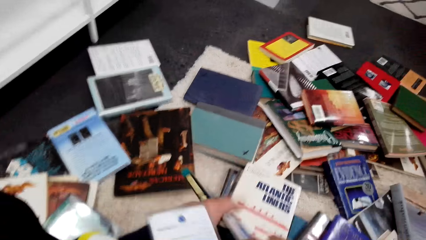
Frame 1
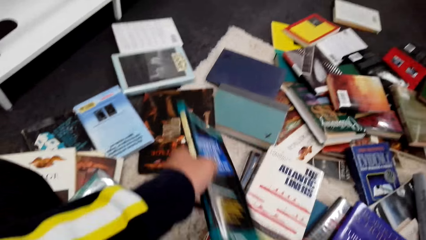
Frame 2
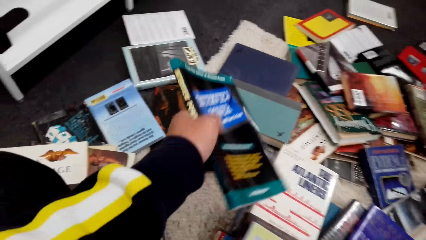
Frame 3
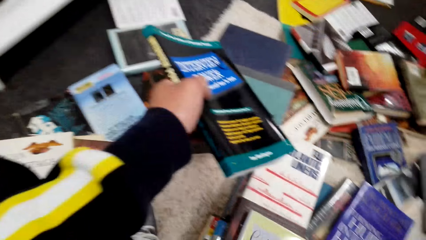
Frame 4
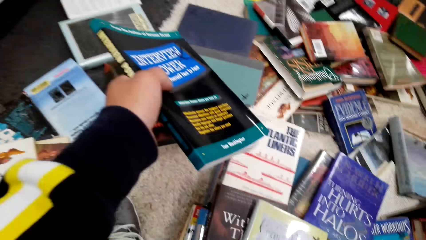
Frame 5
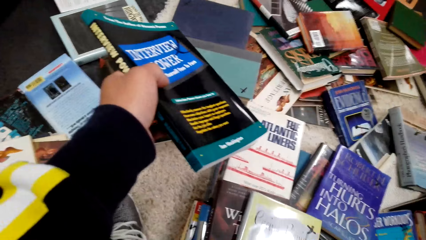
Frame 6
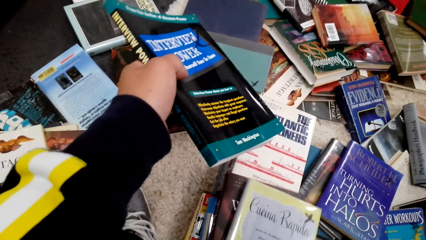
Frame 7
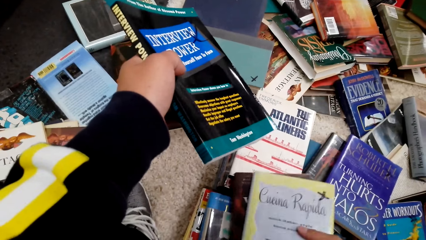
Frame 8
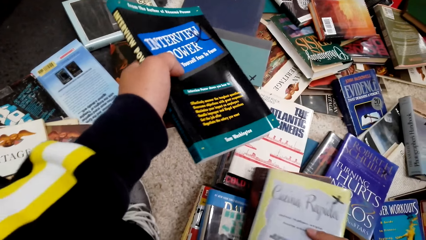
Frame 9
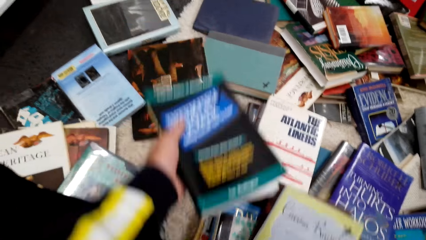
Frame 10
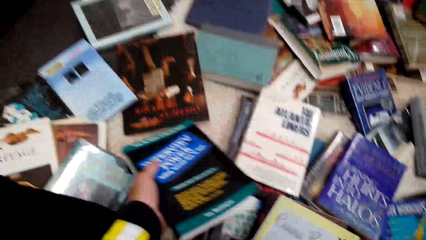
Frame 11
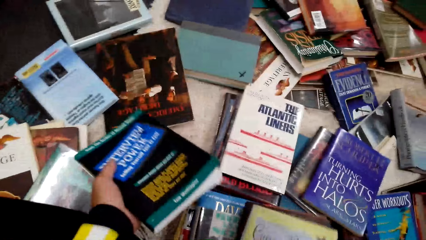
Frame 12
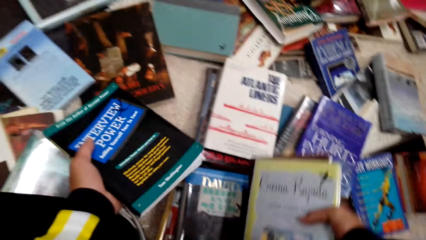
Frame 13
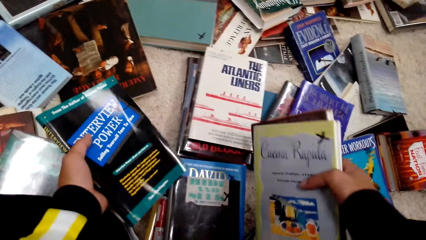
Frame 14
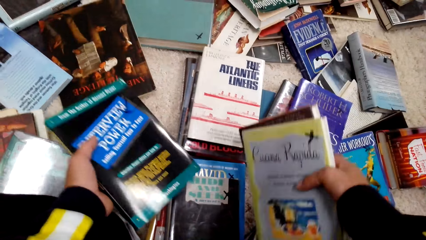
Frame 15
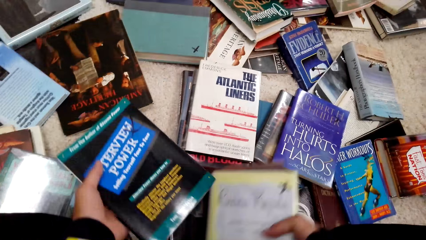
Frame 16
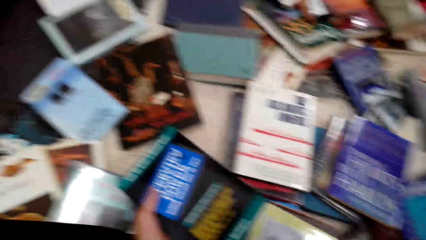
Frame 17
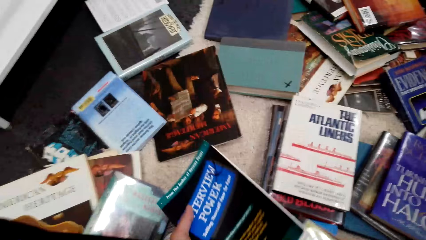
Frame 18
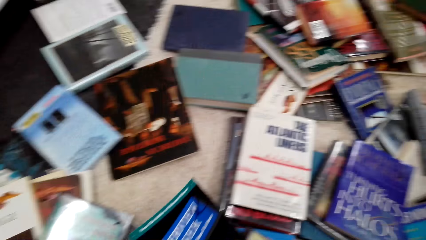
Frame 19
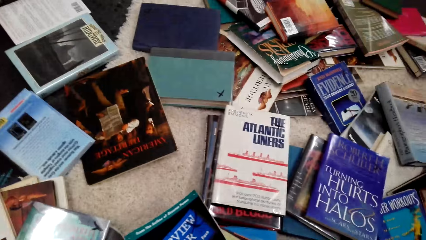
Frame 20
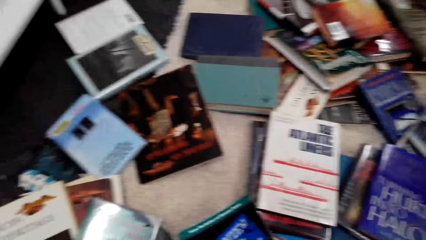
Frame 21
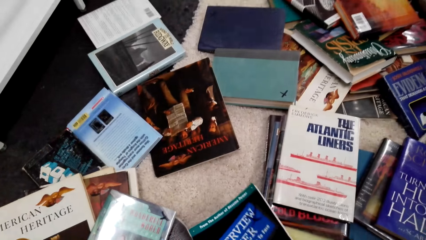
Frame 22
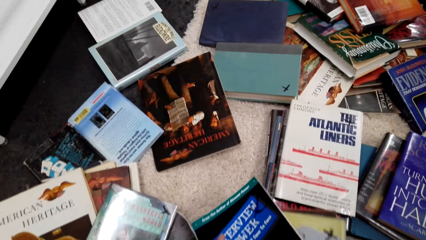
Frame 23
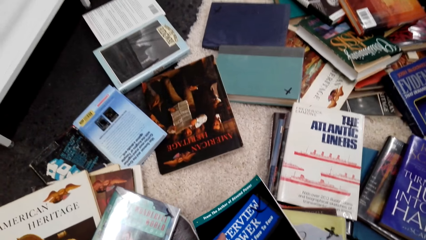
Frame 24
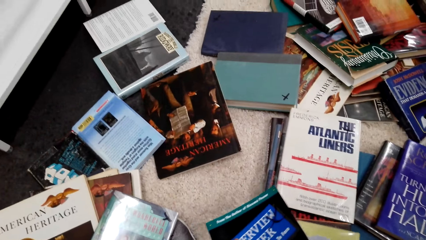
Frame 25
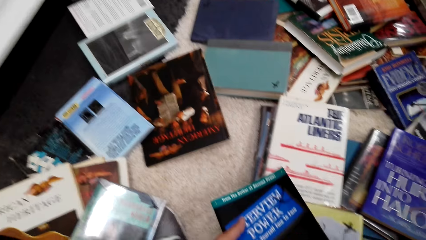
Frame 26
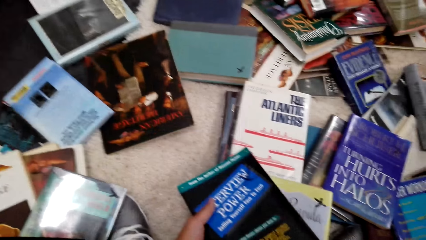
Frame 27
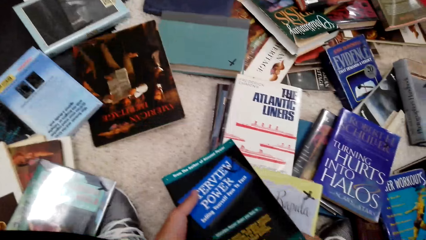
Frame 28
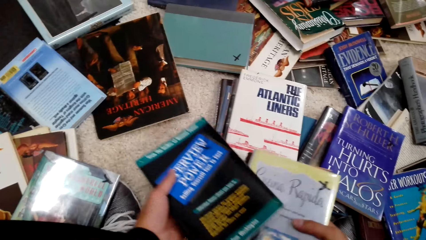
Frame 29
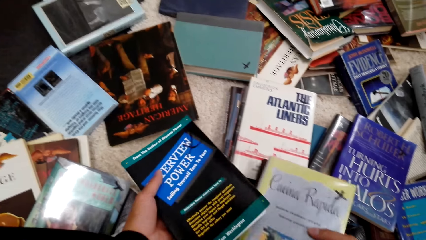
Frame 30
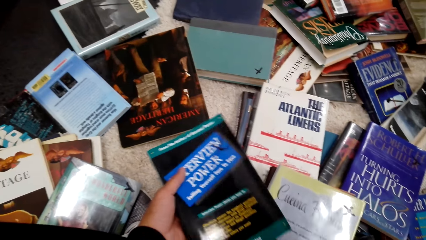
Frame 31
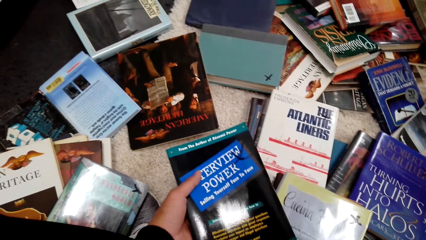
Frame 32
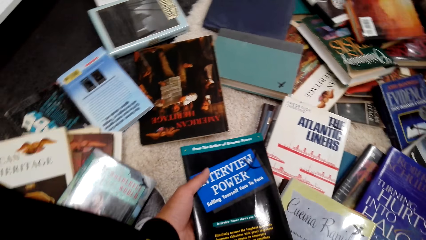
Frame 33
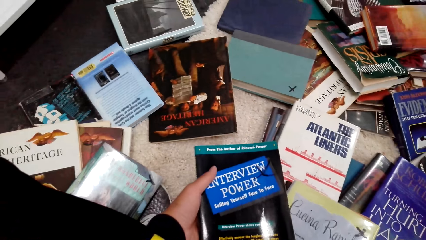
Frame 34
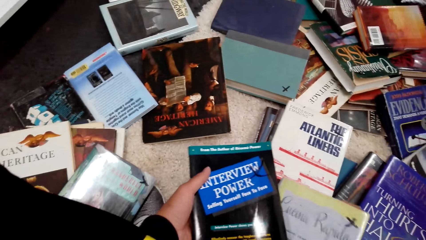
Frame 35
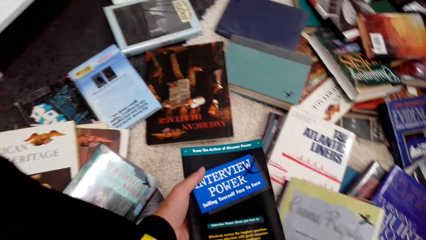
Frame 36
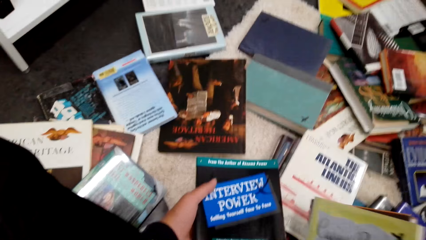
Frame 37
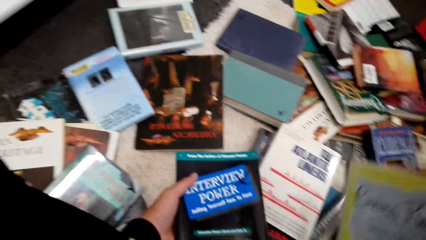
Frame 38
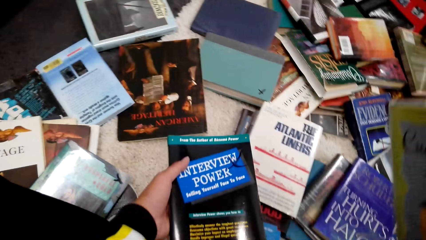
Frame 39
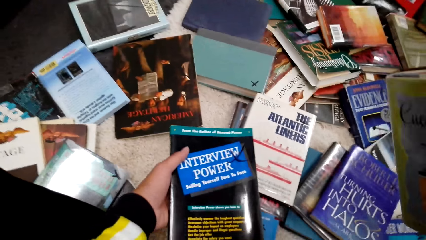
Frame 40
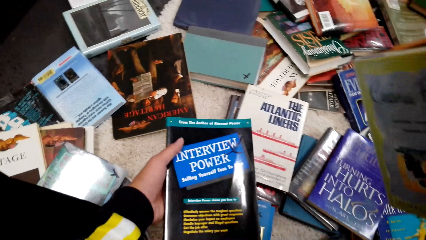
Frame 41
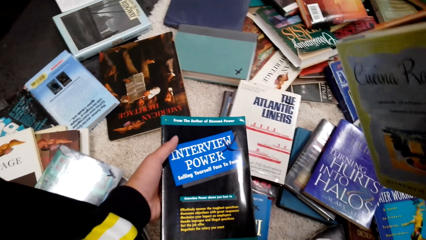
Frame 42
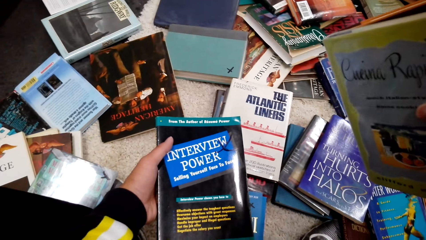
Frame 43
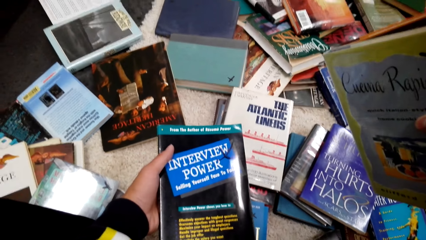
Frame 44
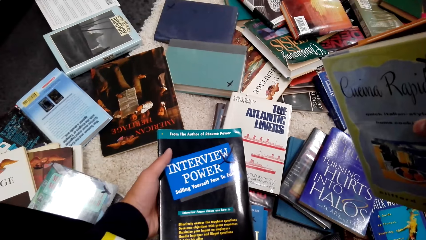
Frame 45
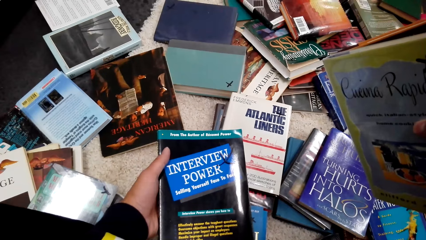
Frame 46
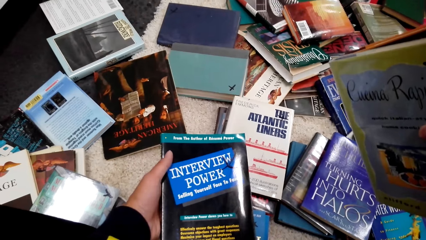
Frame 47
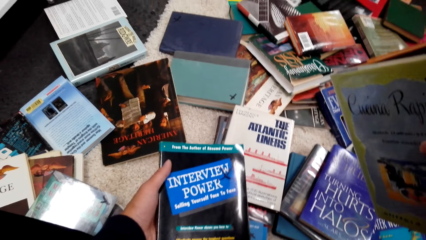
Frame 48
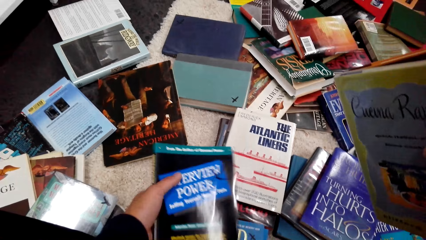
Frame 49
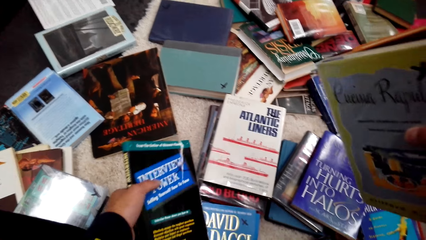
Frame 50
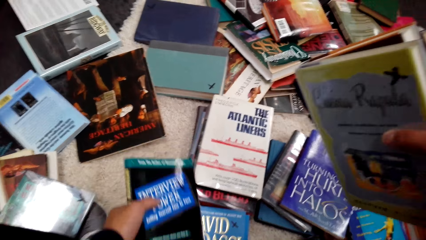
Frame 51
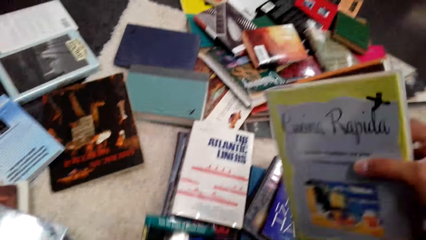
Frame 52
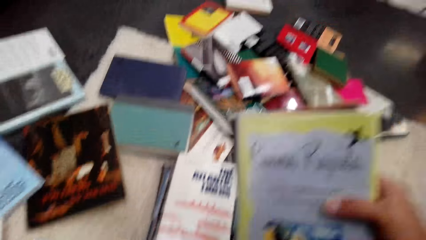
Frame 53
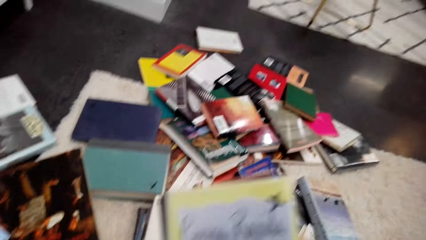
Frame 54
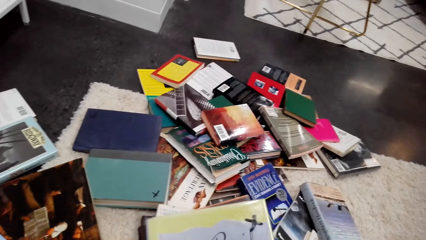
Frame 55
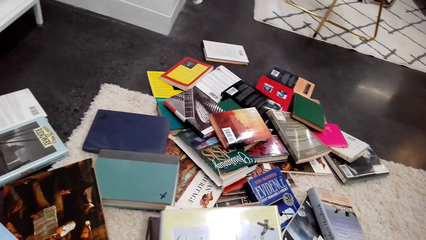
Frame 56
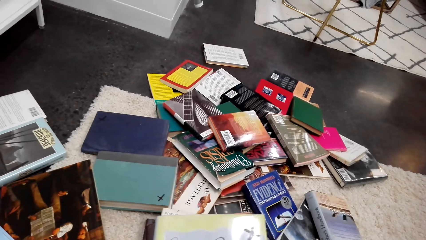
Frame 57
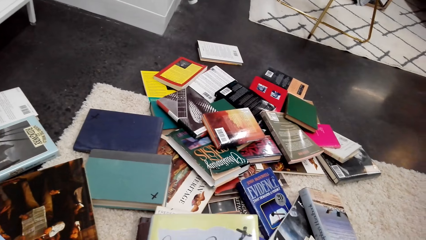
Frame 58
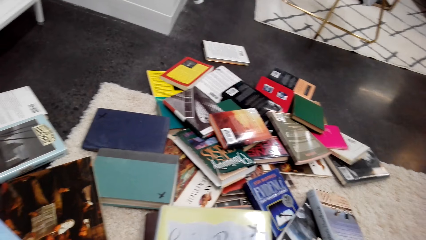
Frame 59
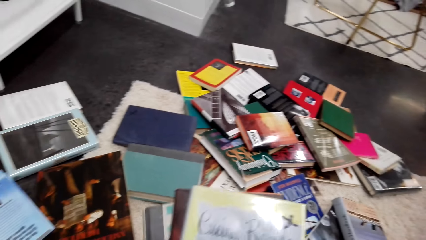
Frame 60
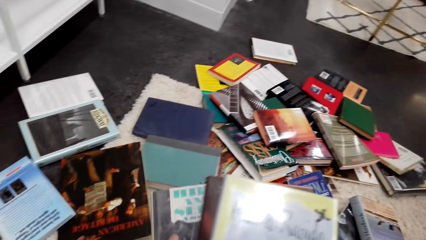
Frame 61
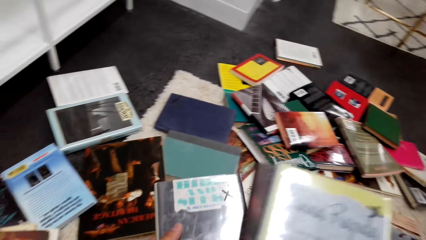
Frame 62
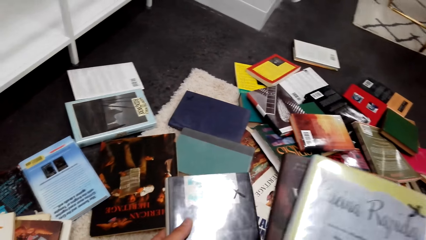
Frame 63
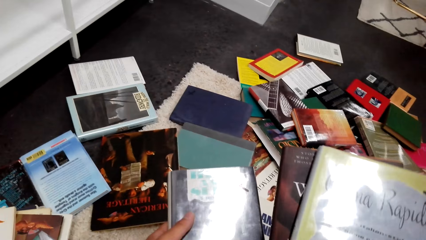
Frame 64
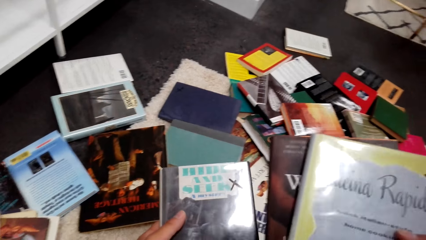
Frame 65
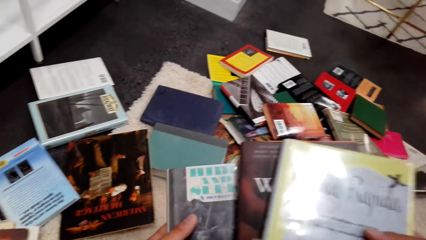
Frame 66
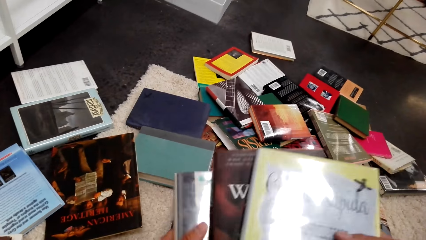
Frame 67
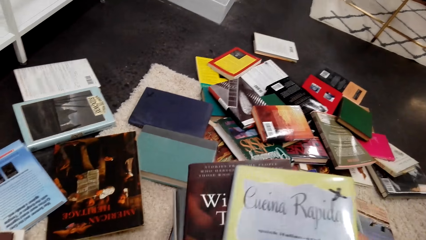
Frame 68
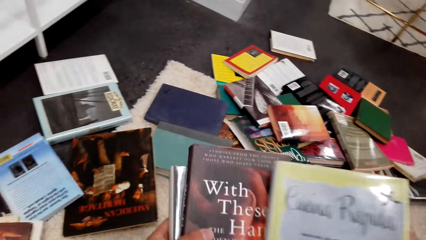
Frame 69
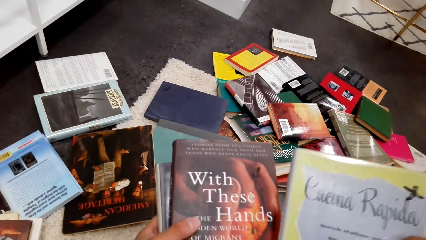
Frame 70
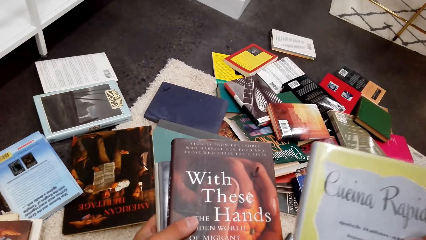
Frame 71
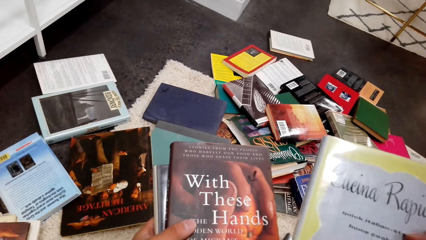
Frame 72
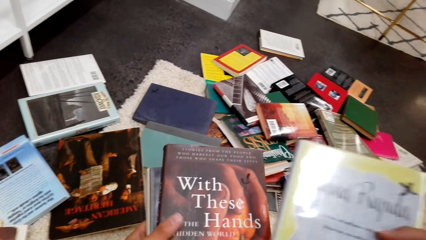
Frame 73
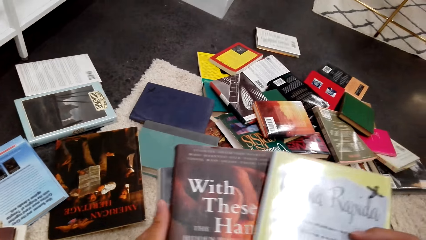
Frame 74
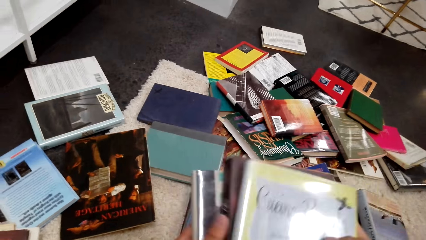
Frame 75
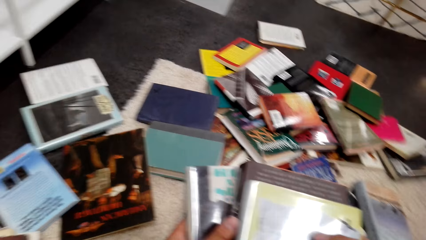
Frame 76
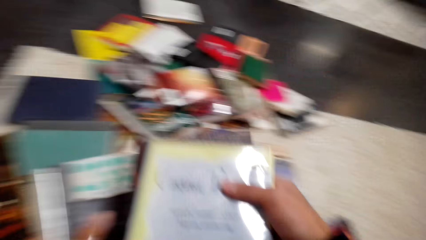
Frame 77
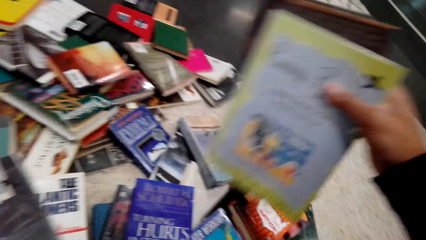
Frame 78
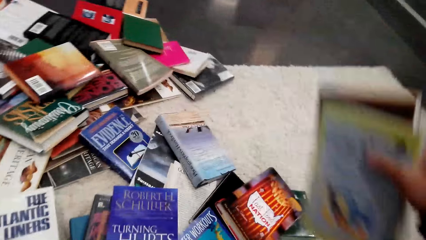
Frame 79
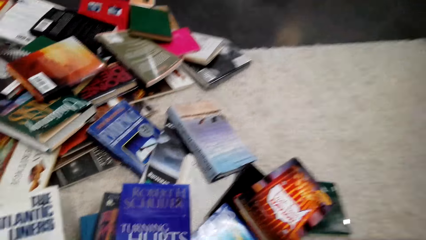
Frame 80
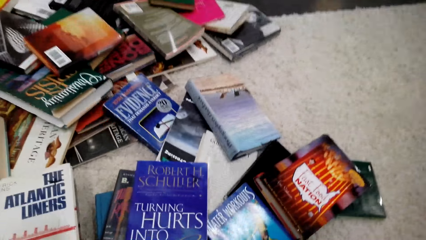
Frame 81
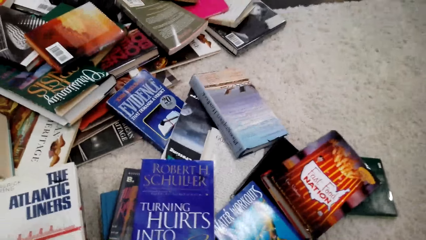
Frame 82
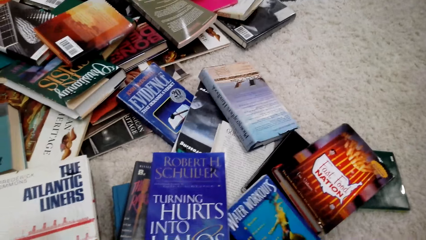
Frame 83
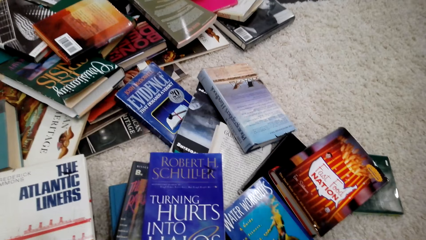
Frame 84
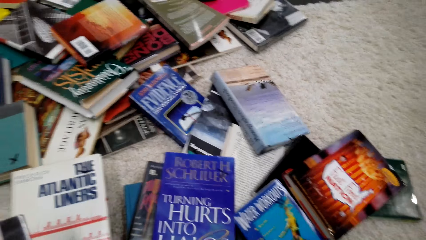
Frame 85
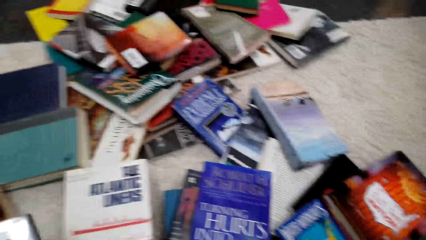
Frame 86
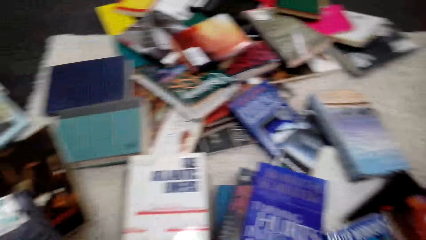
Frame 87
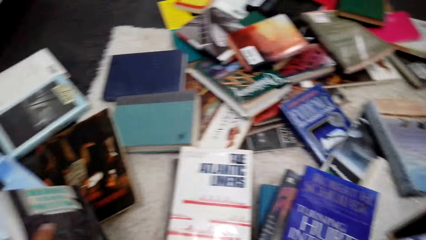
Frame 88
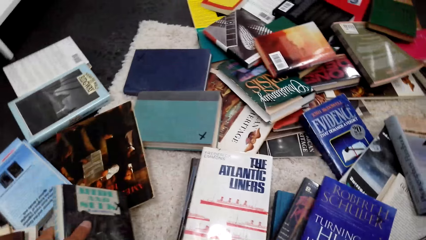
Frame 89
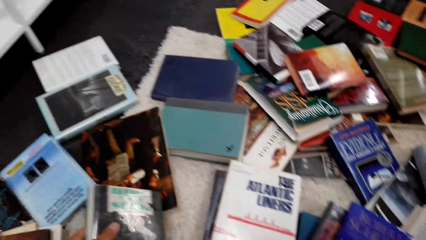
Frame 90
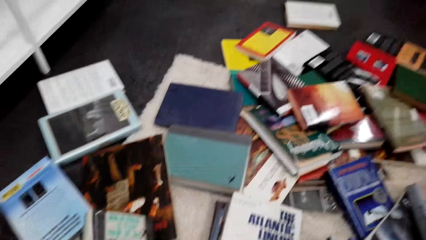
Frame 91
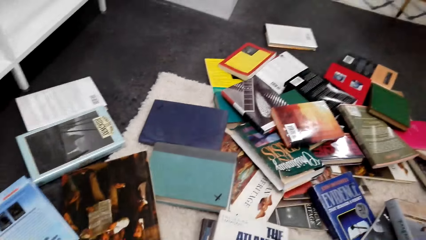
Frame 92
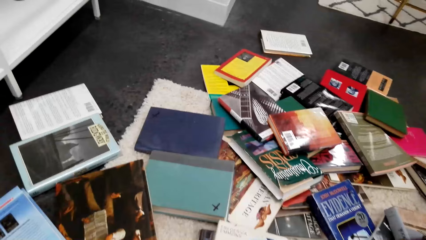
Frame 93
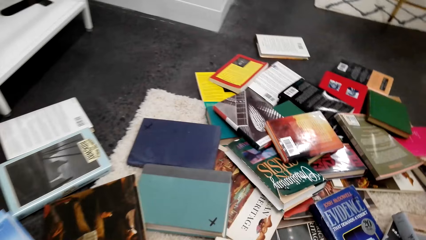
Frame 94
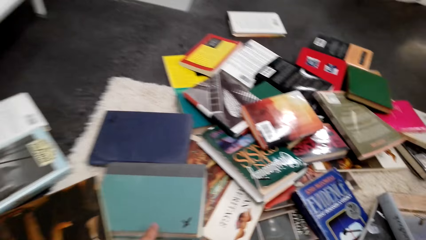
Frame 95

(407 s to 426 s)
The camera wearer puts down the books. They pick up the books and hold the books with their hands. They sort the books. They put down the books.
